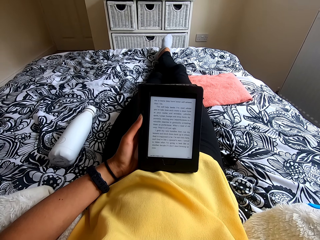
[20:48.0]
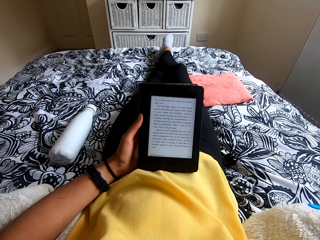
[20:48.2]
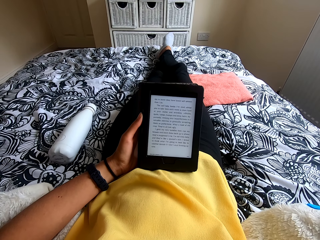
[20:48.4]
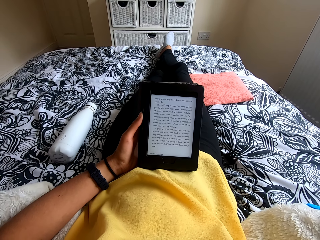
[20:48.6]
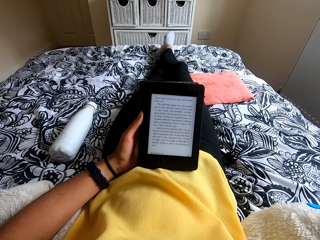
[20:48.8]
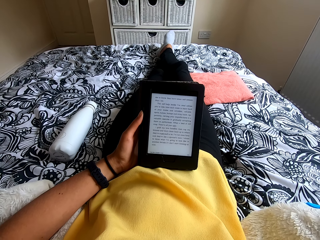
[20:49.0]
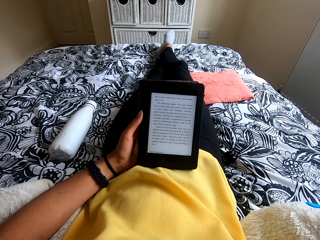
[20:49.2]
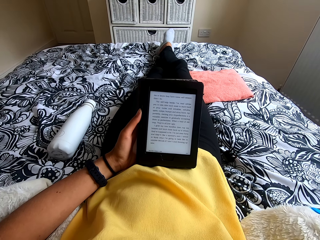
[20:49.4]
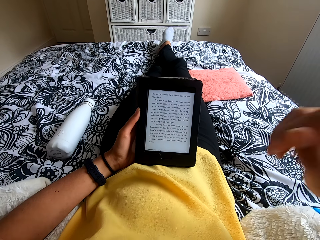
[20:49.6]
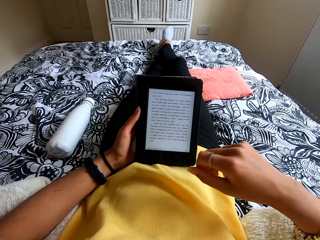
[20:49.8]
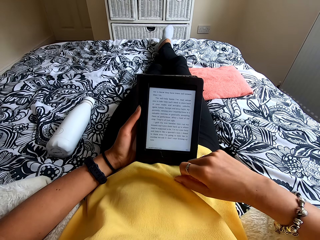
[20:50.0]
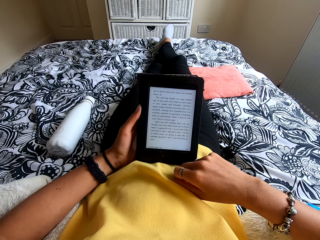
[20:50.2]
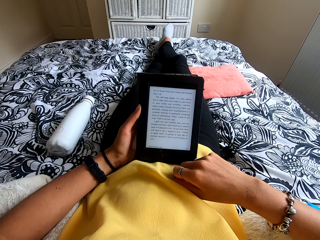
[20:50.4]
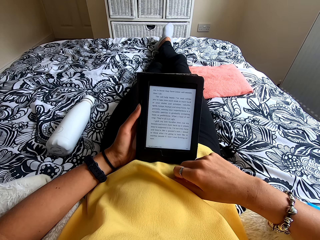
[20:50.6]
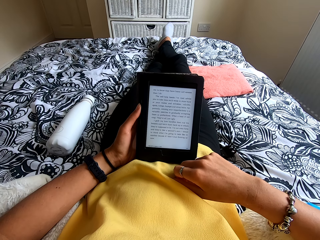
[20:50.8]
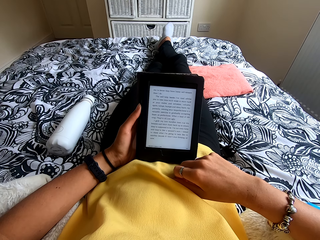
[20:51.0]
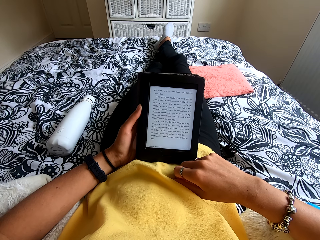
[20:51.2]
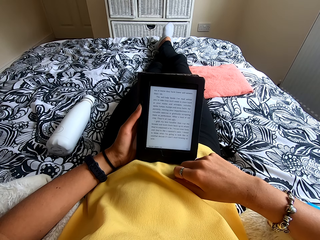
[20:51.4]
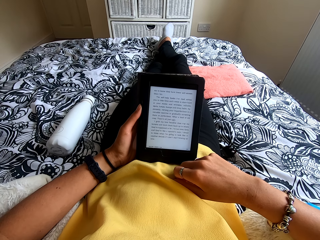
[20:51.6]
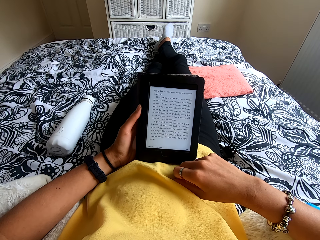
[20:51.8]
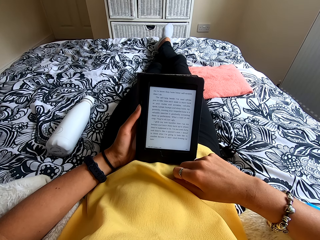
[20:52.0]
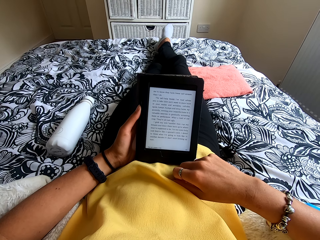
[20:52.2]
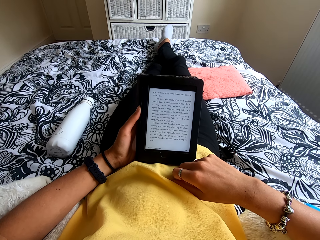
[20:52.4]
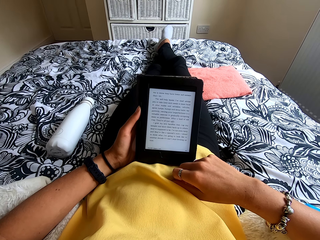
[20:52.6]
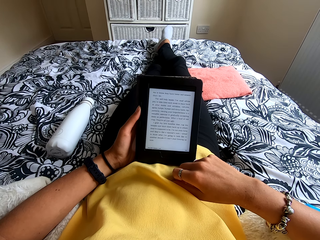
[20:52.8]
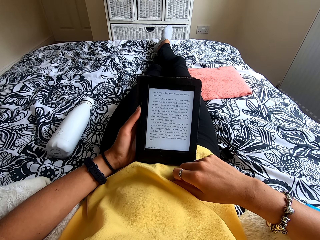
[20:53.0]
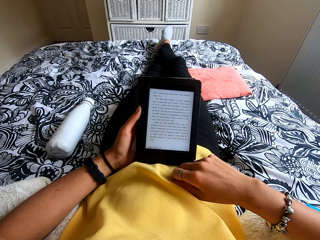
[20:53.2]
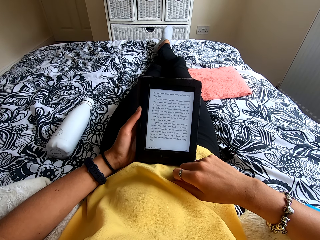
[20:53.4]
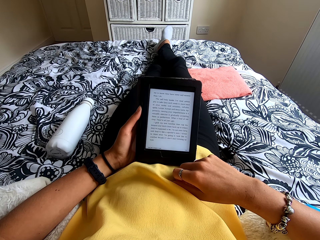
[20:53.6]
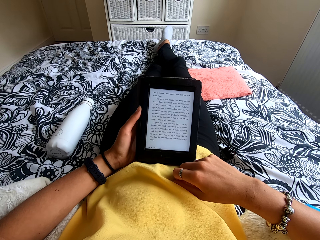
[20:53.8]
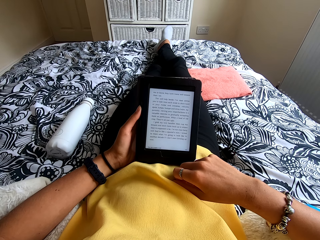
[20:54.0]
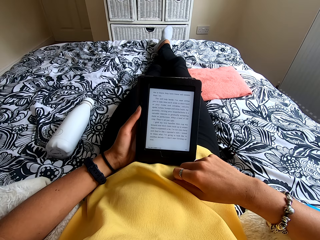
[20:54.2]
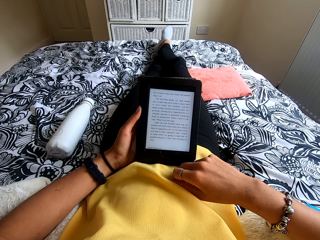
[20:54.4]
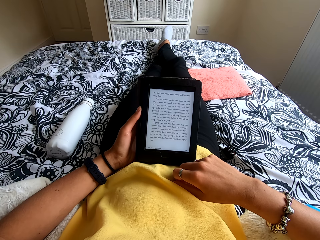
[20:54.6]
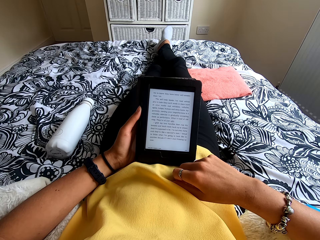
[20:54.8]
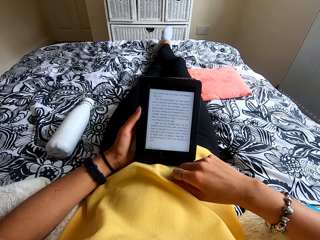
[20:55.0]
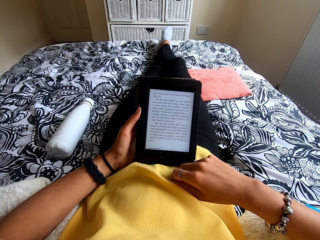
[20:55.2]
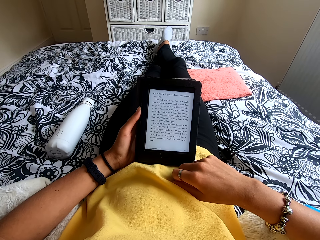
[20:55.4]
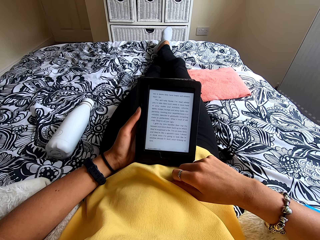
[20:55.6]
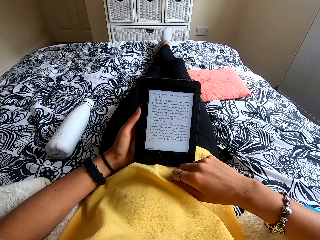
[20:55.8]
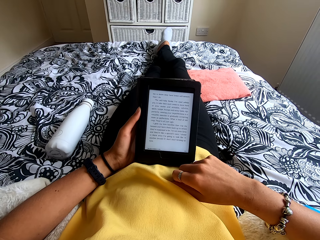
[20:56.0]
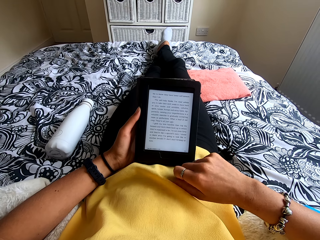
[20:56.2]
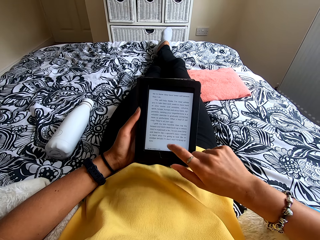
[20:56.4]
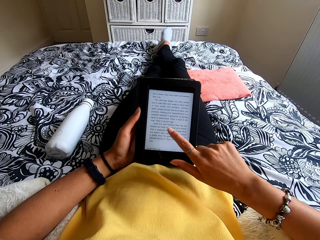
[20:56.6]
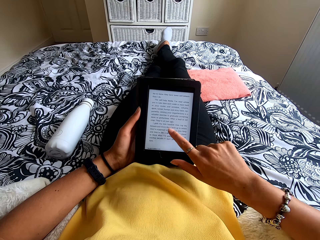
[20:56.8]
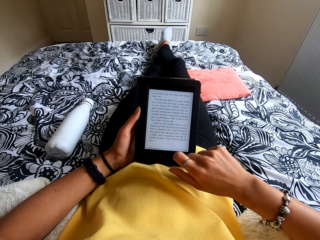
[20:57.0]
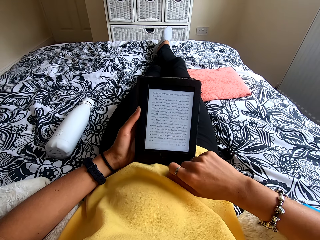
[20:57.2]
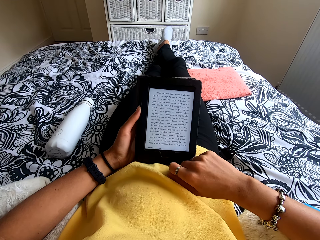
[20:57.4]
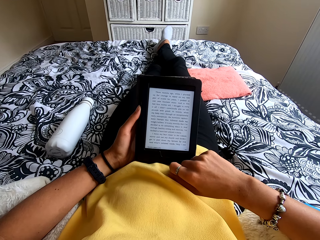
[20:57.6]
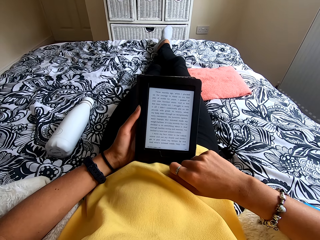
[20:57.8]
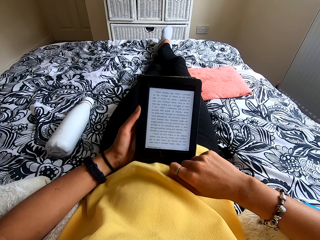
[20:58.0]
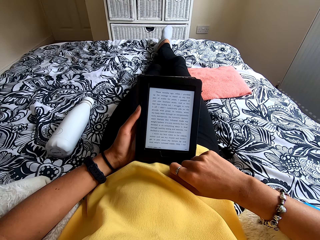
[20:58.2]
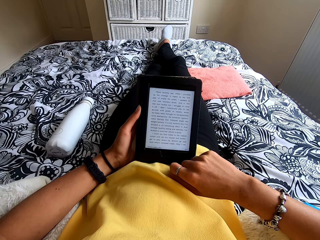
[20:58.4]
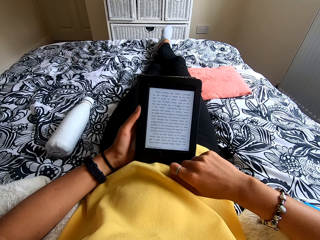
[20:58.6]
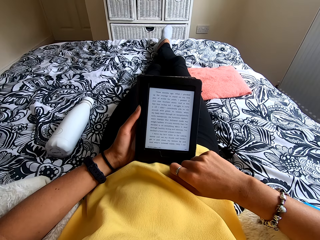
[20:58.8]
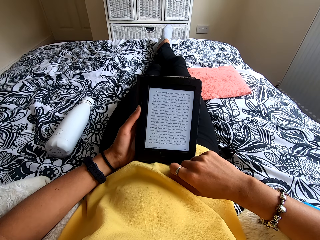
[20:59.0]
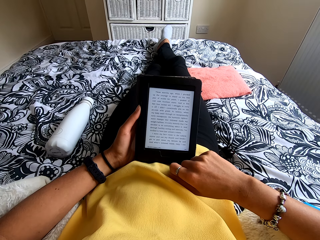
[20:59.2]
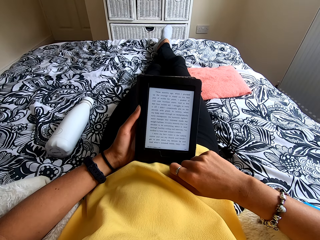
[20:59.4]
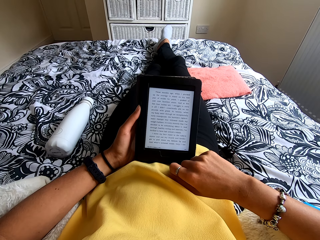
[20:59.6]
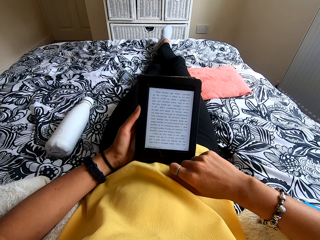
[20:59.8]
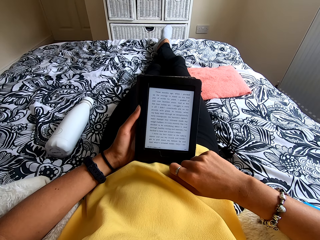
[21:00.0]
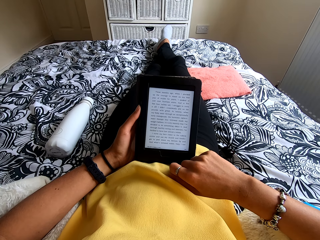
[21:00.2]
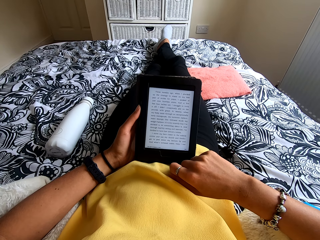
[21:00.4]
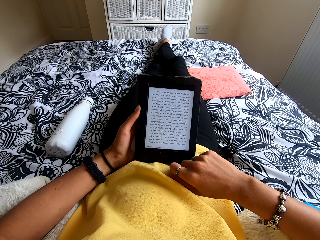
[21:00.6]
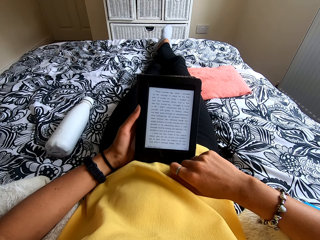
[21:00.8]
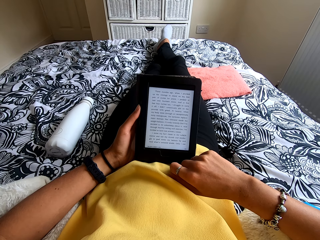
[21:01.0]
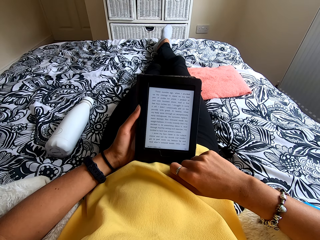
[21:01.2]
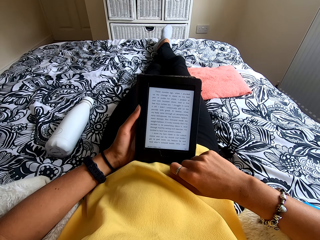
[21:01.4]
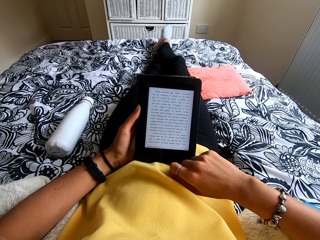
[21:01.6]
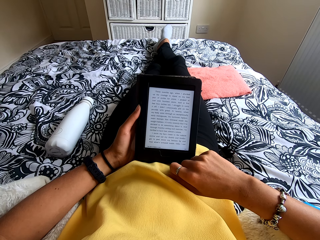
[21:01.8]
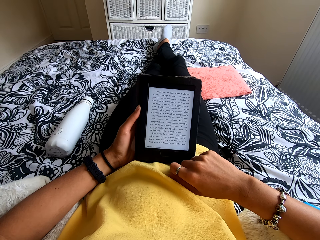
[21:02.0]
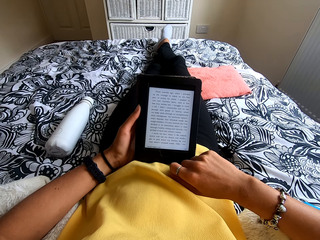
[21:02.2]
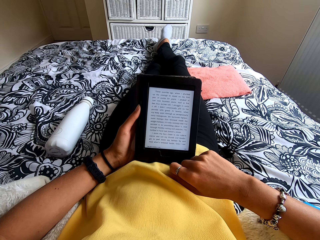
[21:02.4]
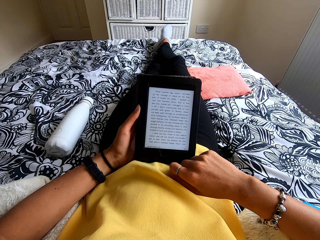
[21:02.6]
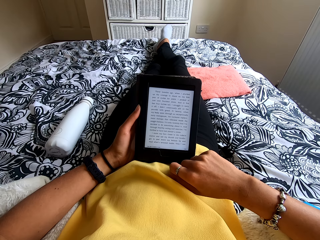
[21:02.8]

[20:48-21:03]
The camera wearer moves the hand to the stomach. They read the ebook reader. They press the ebook reader. They move the hand to the stomach. They read the ebook reader.

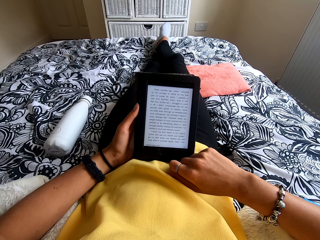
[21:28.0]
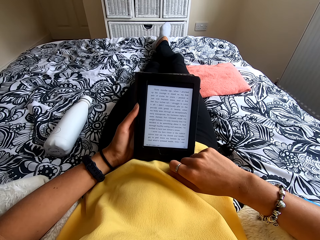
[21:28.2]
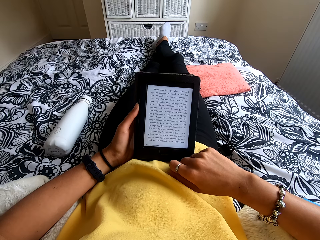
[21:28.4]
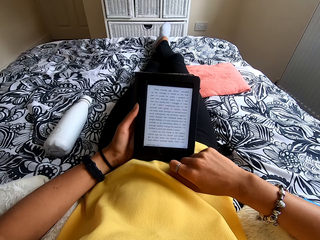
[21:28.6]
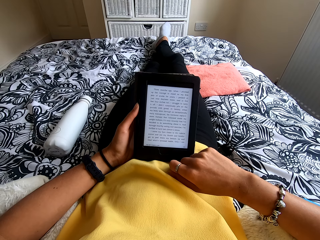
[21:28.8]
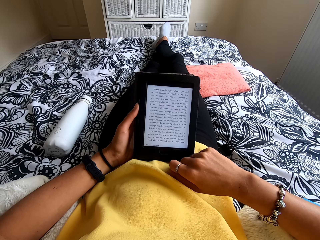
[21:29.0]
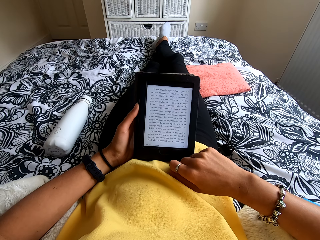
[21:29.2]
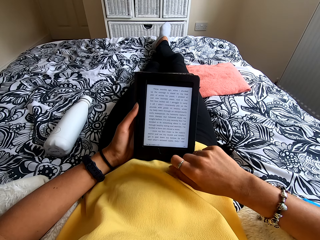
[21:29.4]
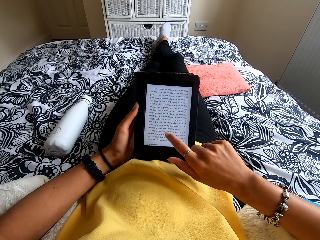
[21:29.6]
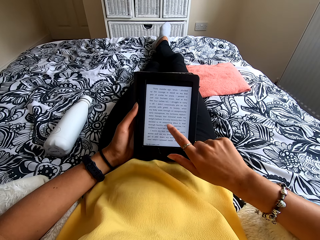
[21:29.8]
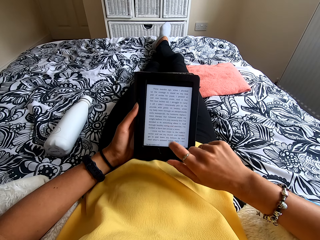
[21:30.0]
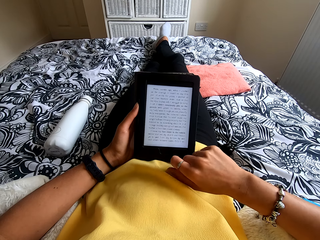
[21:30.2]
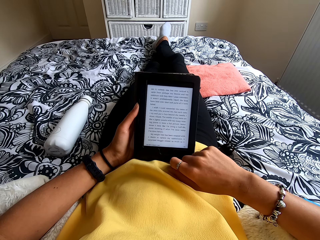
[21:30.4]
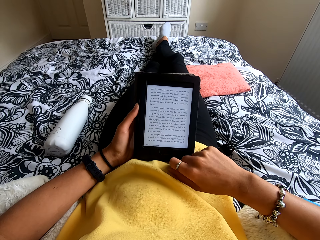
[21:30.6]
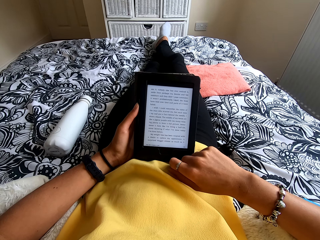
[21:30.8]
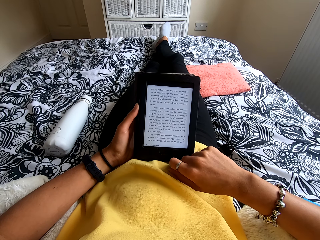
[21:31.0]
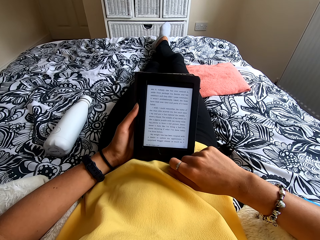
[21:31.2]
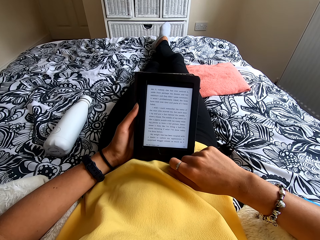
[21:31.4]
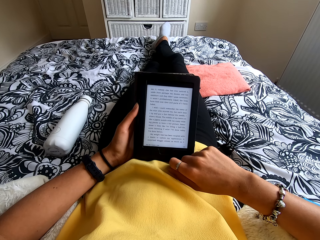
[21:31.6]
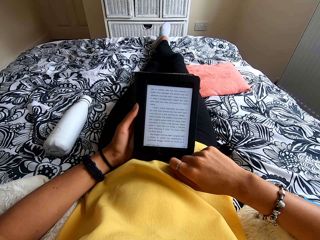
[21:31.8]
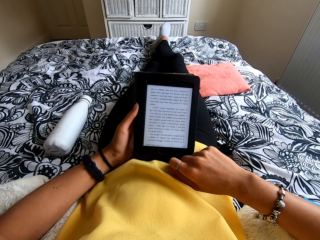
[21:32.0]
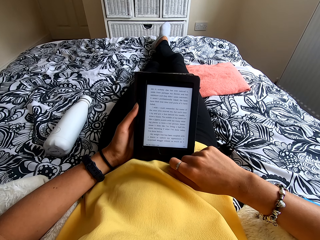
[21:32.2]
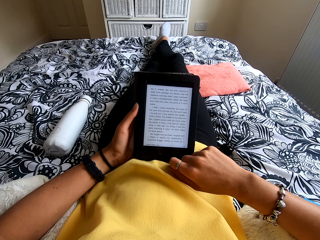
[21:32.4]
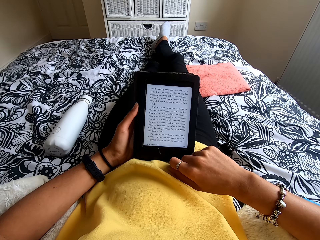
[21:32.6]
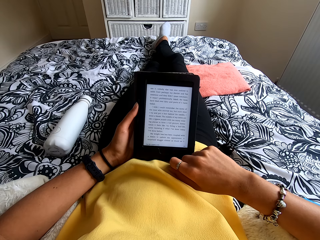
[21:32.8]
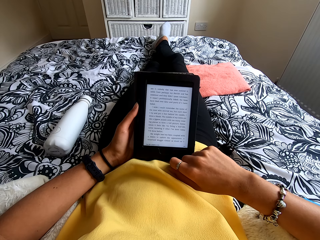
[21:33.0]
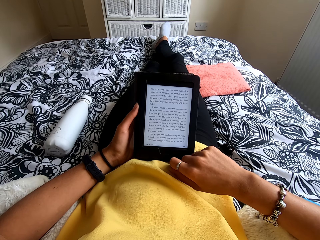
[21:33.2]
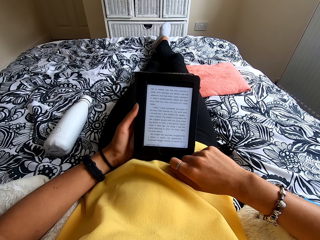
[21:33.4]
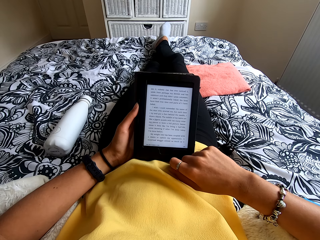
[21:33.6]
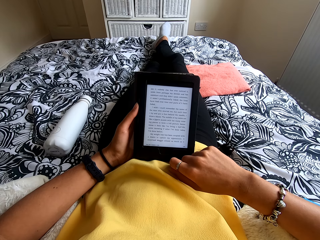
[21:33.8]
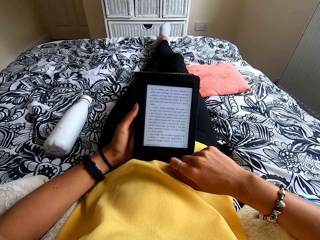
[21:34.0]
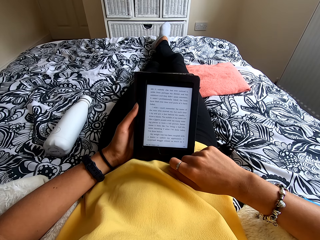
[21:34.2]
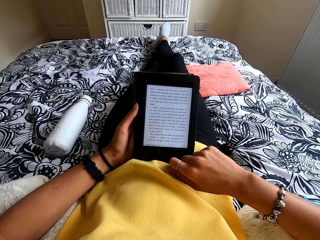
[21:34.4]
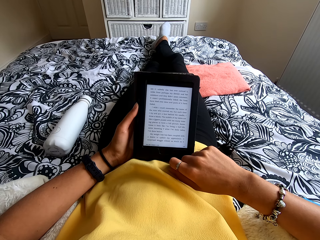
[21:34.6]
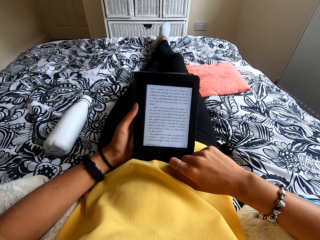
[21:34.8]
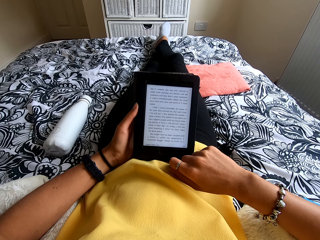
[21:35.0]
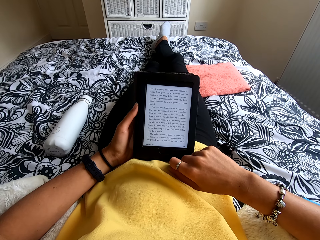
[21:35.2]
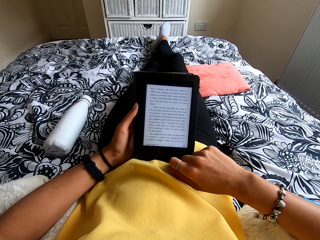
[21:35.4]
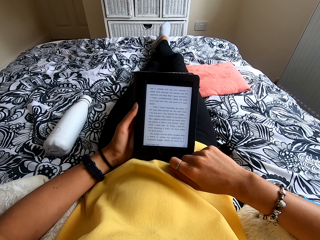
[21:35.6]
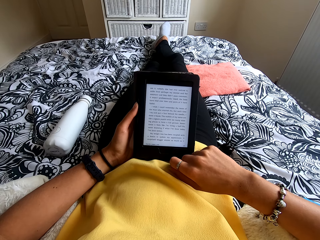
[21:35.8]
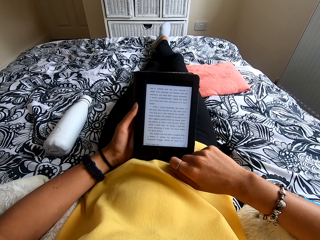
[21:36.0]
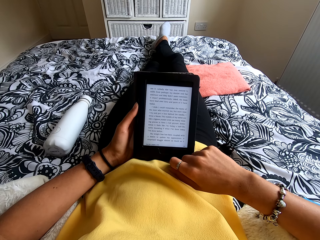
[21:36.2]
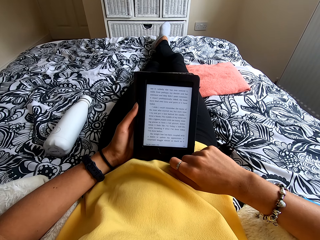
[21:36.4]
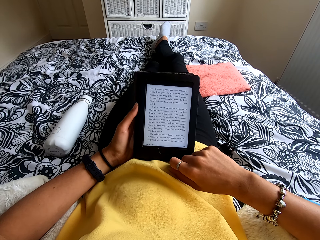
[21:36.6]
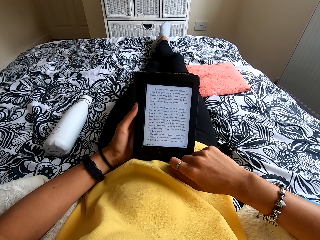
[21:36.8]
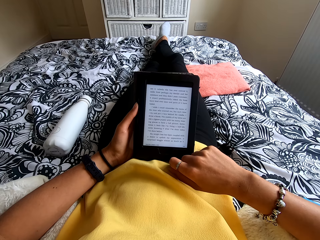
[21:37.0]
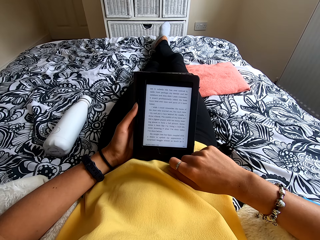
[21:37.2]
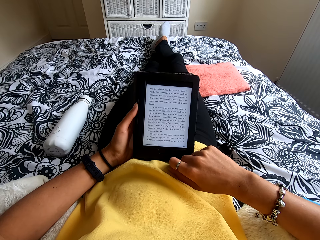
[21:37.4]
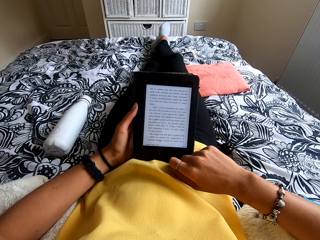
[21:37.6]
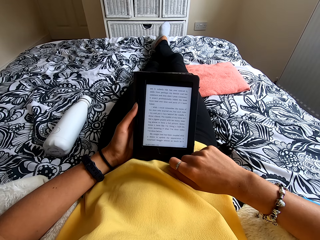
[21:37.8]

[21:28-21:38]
The camera wearer presses the ebook reader screen. They move the hand to the stomach. They read the ebook reader.
